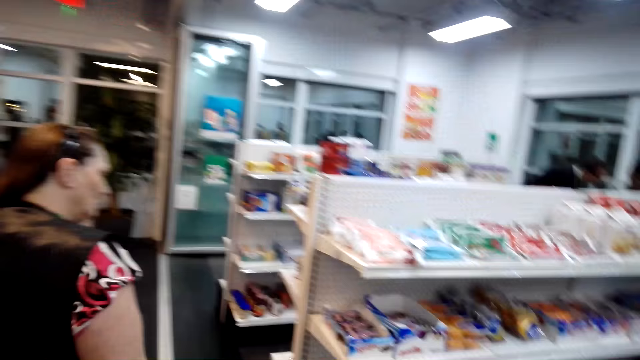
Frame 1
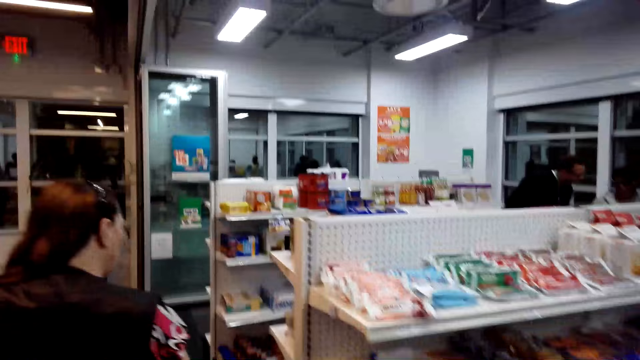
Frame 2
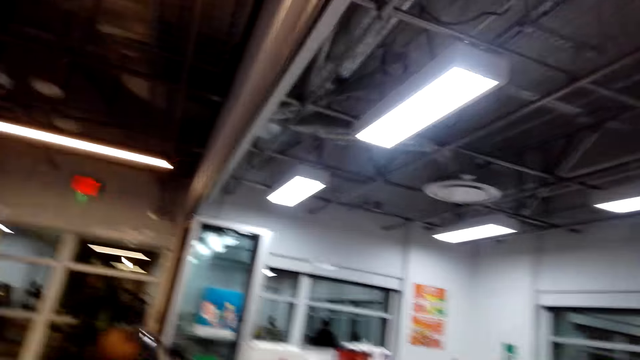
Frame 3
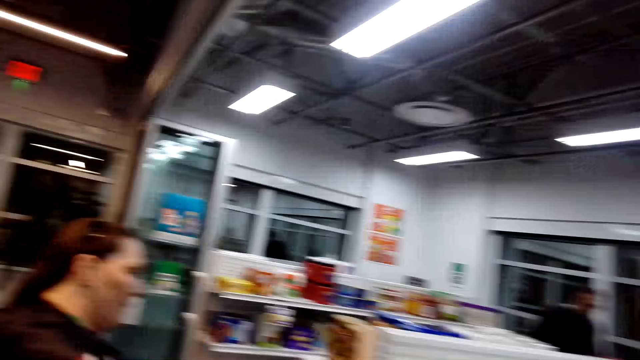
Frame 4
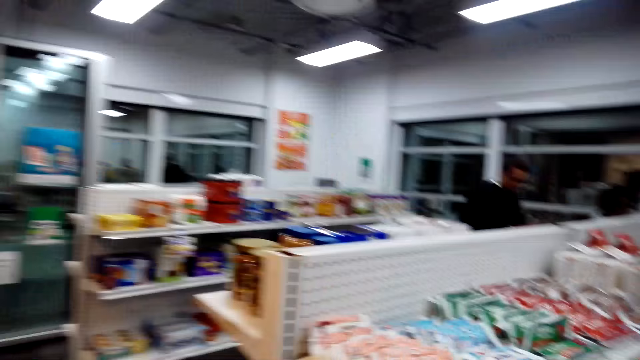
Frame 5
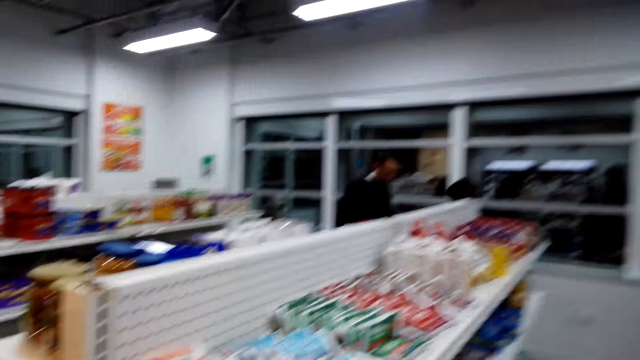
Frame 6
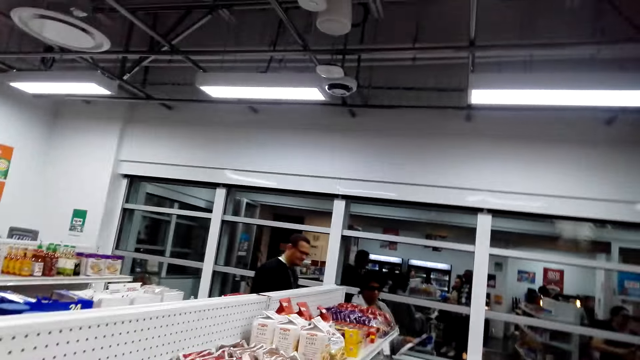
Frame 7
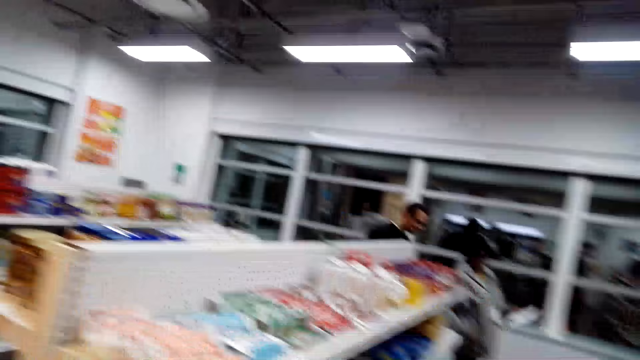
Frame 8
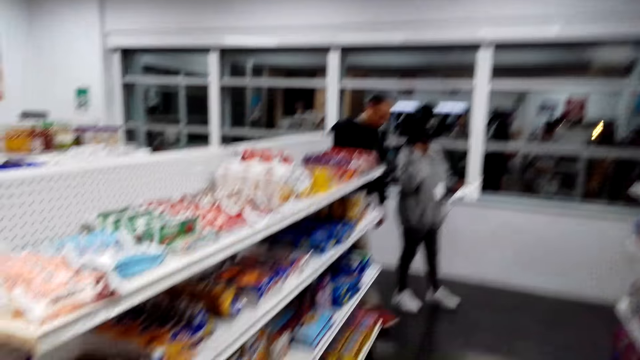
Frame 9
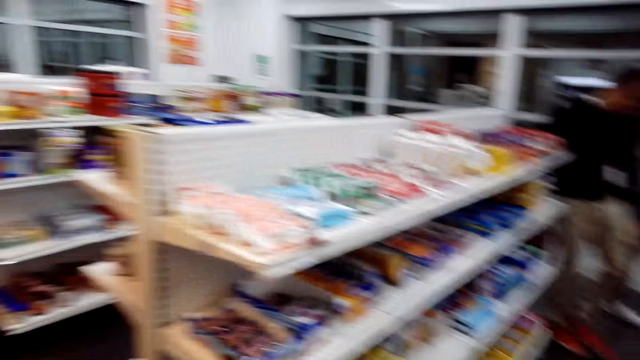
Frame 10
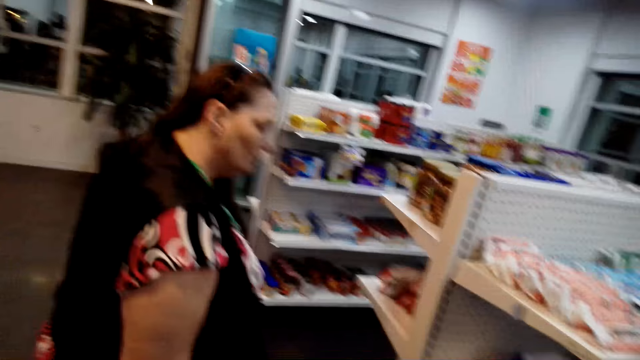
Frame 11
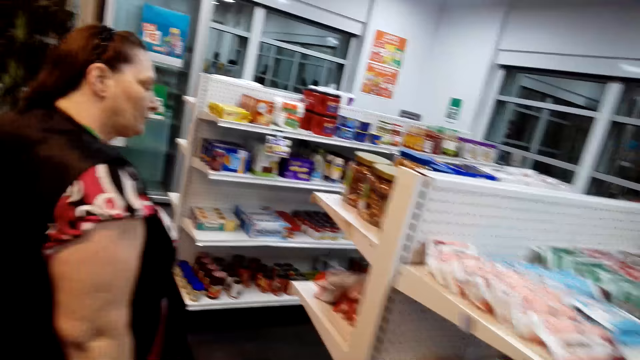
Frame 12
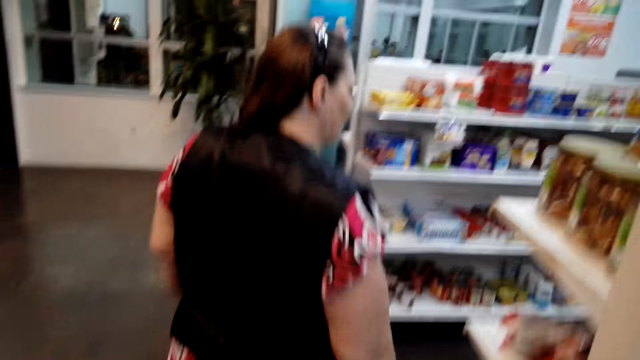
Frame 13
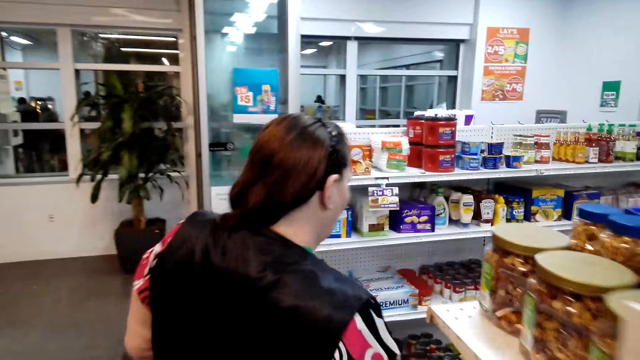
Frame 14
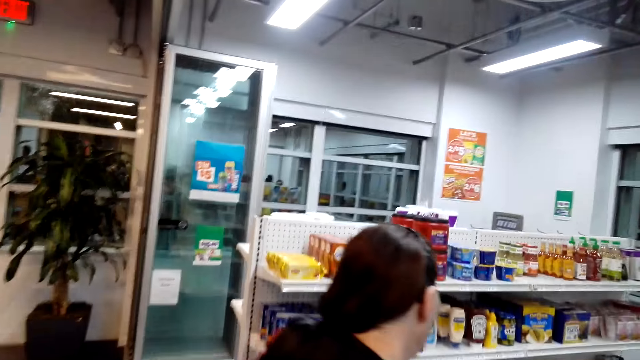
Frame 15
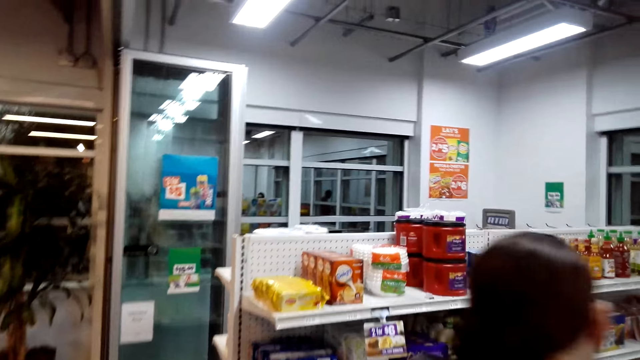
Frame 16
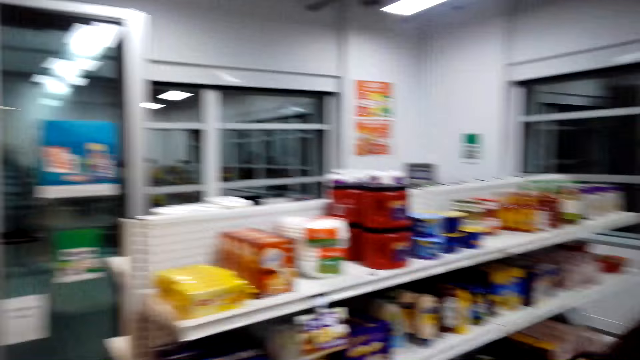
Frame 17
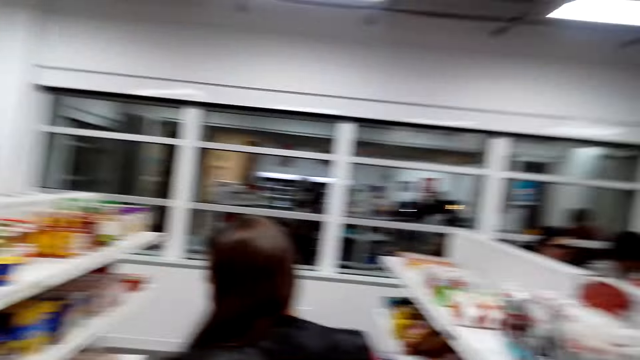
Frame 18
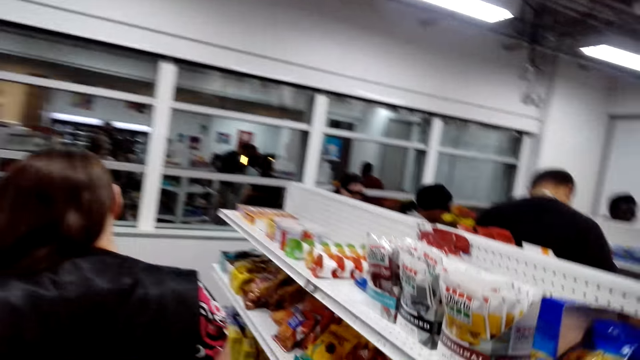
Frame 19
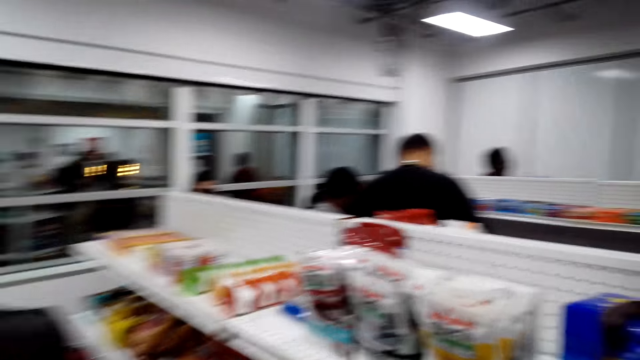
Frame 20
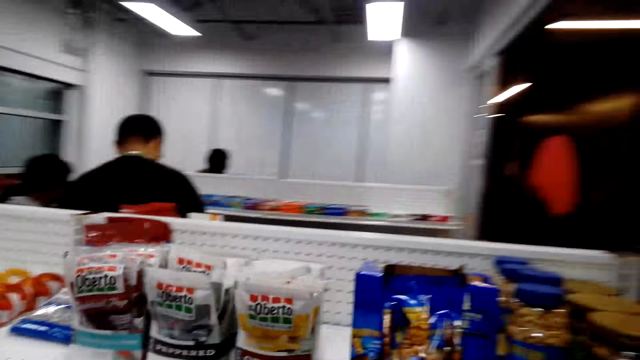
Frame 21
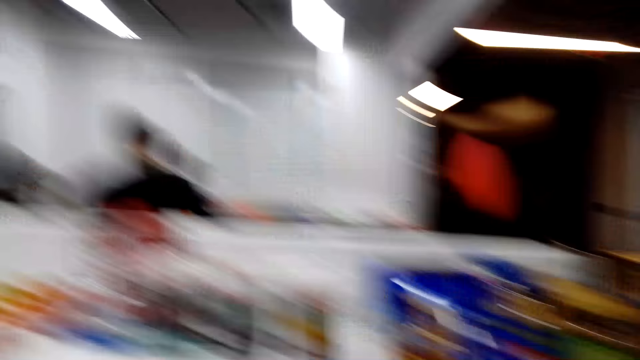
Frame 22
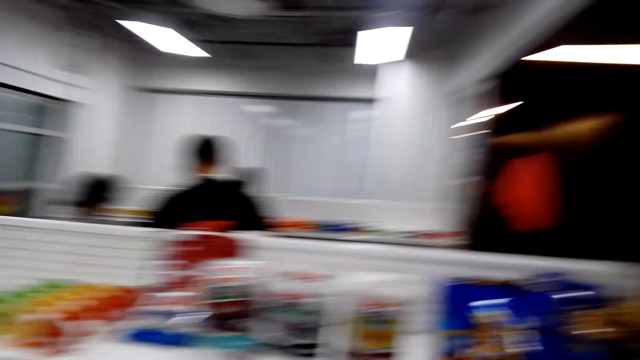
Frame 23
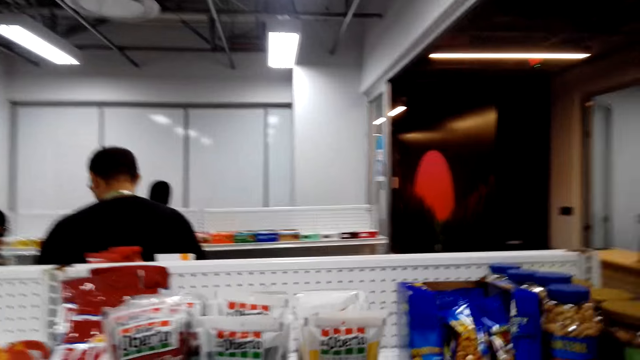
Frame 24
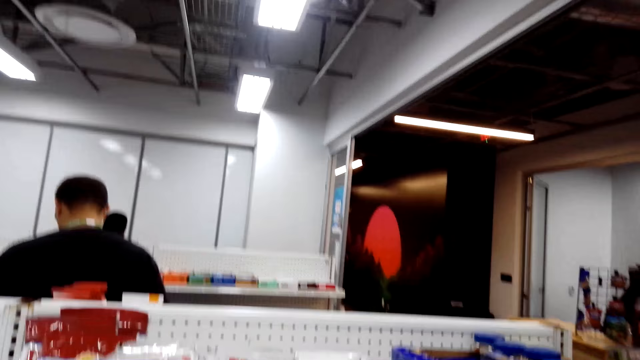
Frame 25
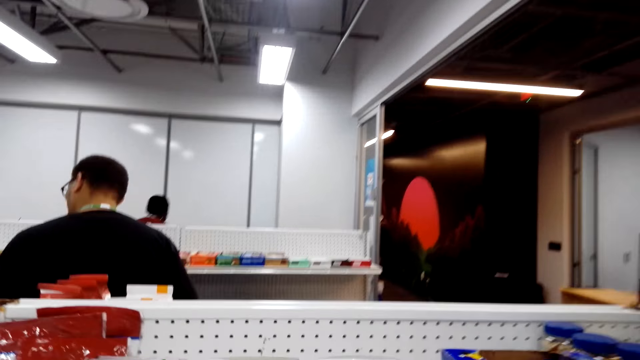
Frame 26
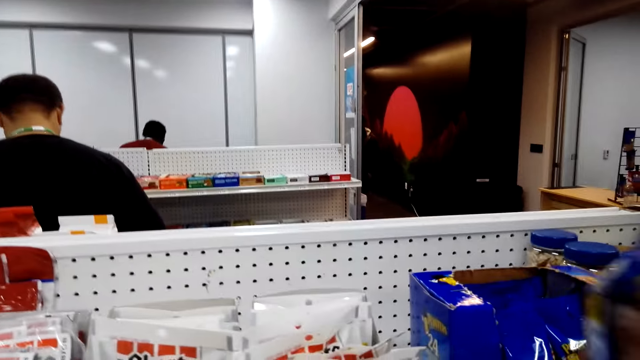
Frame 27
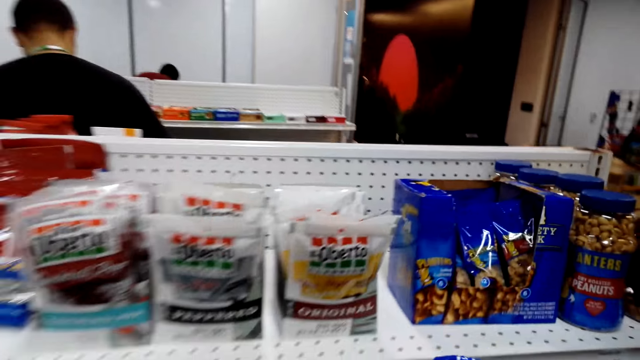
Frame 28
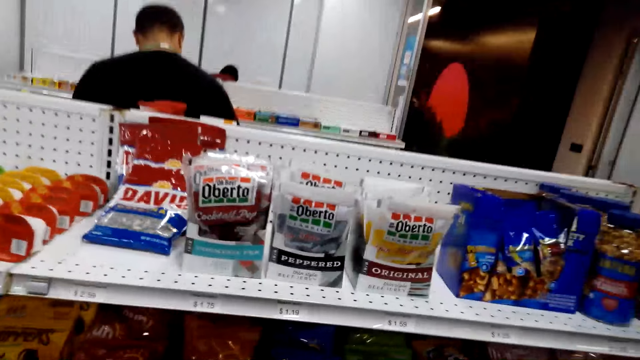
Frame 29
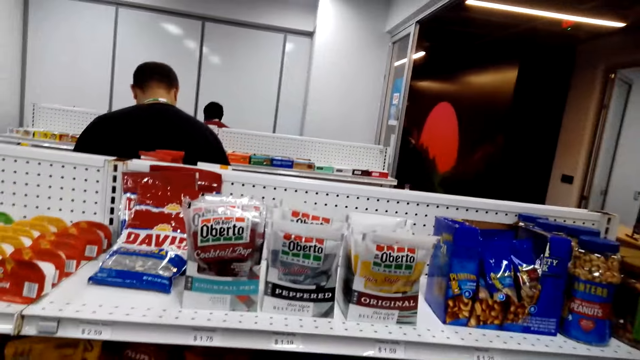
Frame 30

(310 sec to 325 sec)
The camera wearer picks some snacks from the shelf.

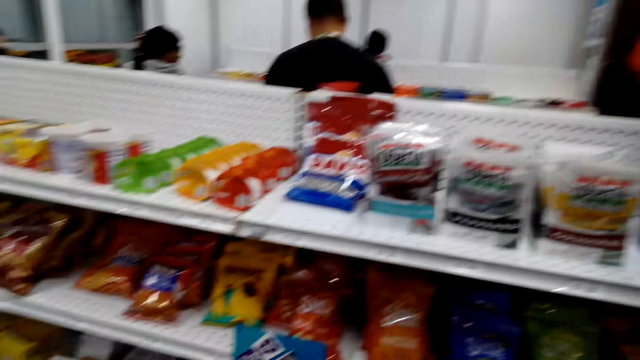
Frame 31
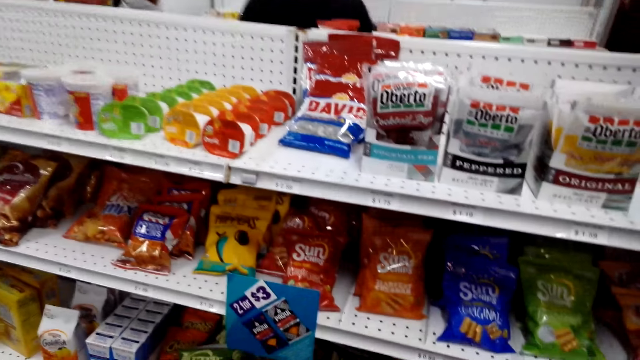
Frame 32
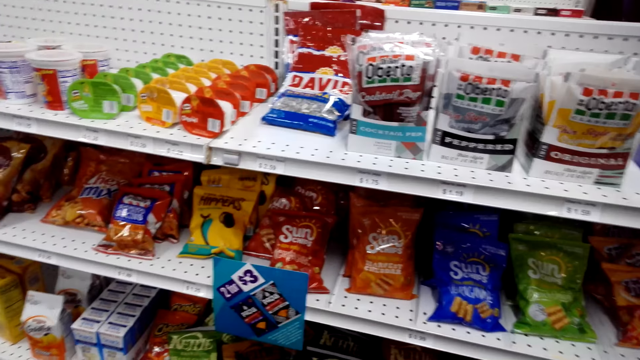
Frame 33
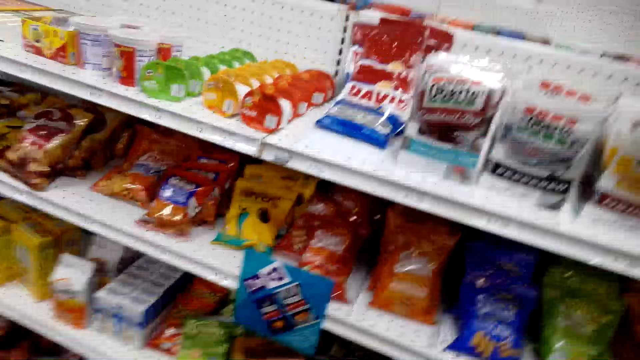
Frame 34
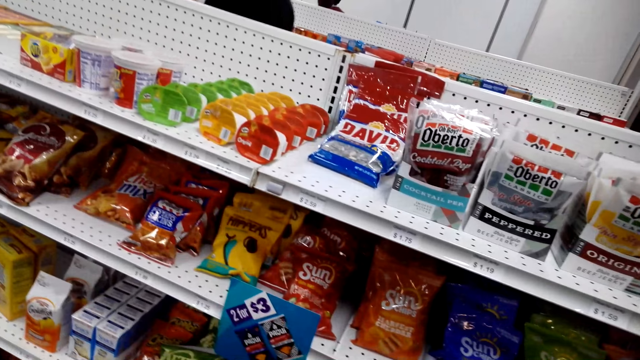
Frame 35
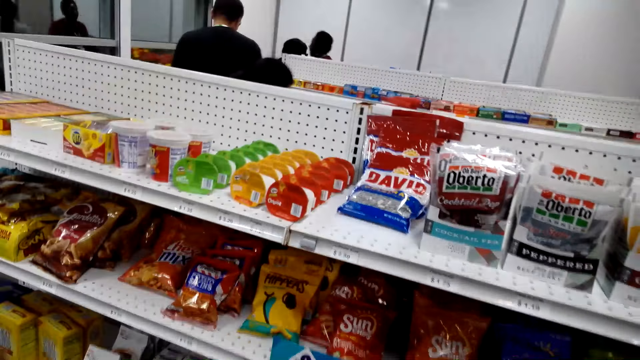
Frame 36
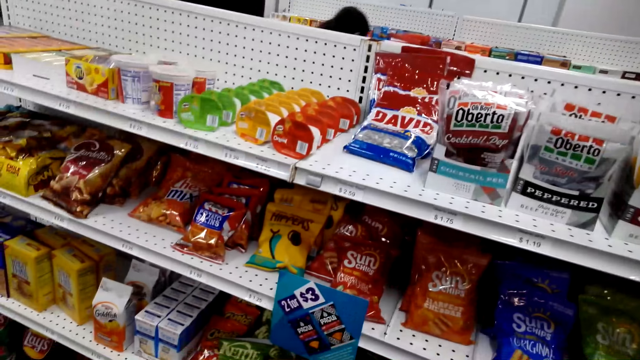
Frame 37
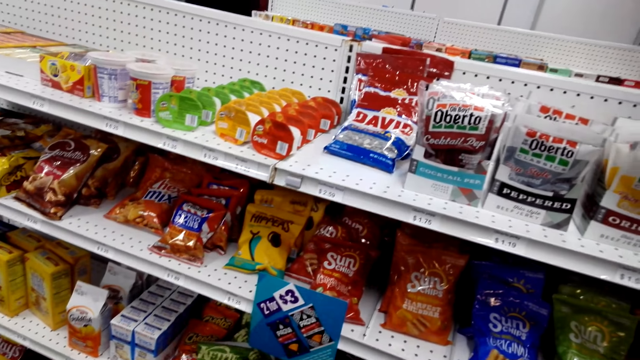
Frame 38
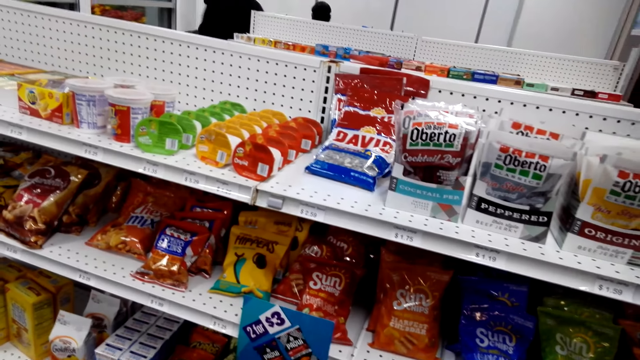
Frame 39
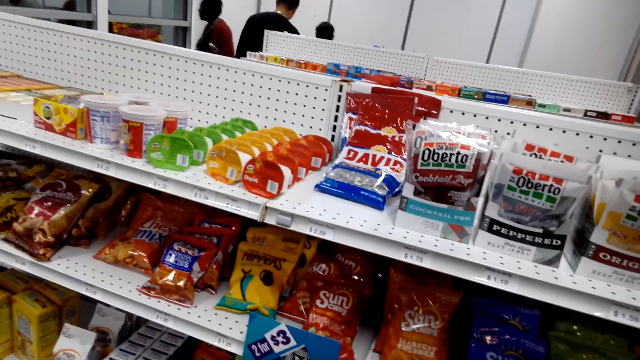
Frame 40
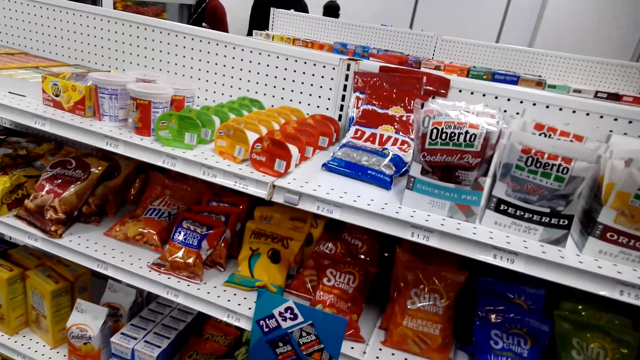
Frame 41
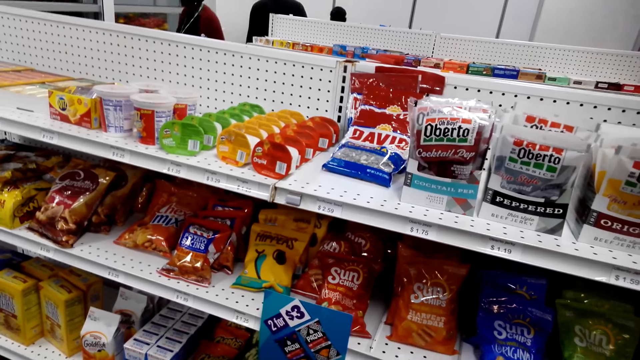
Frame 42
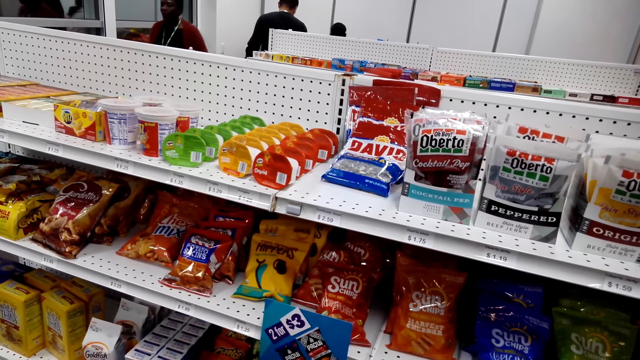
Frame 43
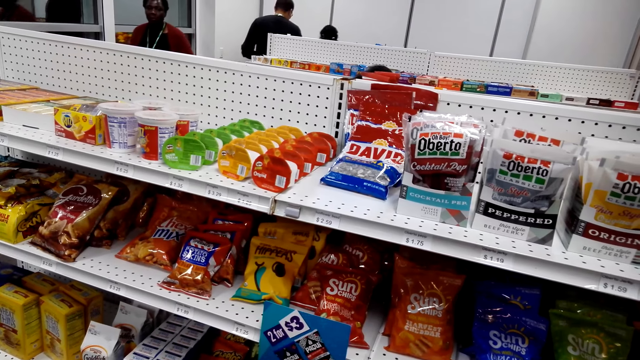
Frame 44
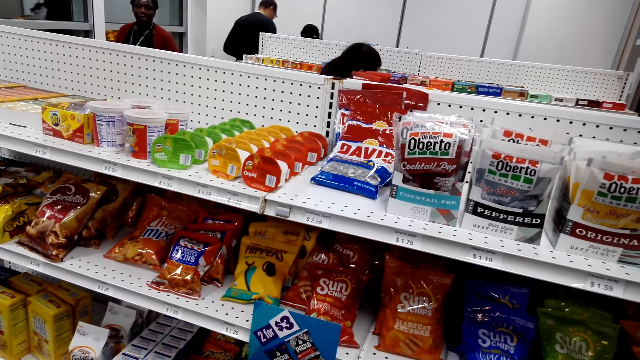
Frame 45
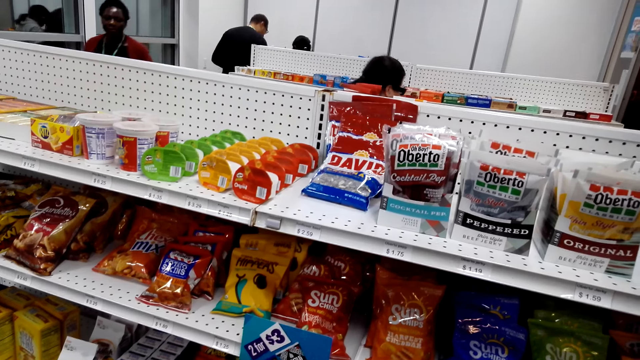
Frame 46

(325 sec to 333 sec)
The camera wearer puts the snack on the shelf.
